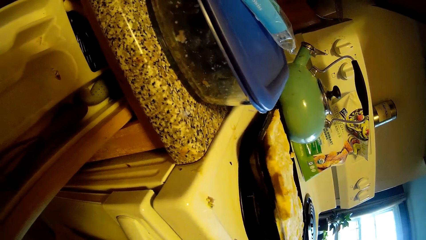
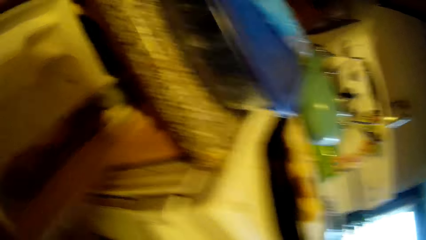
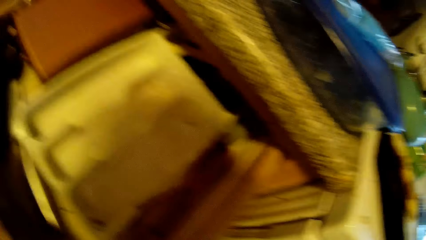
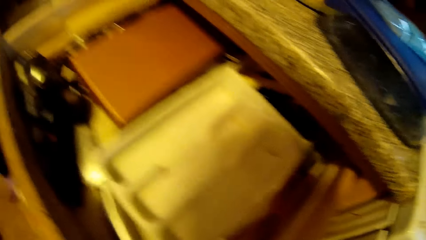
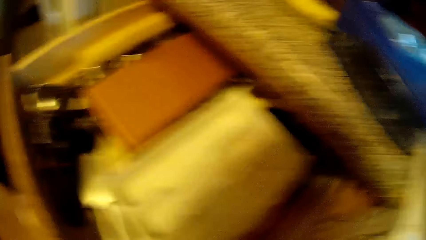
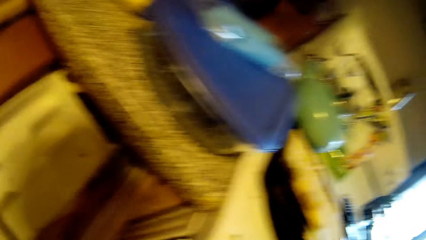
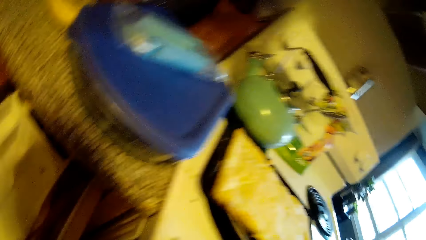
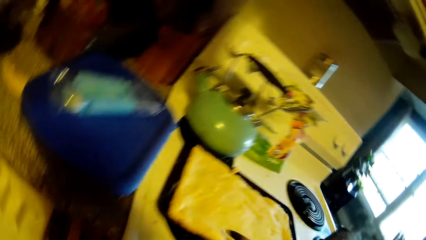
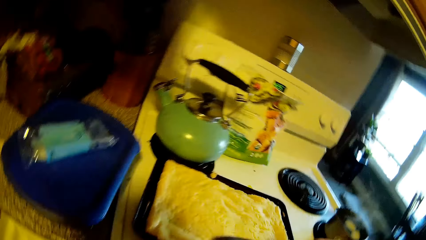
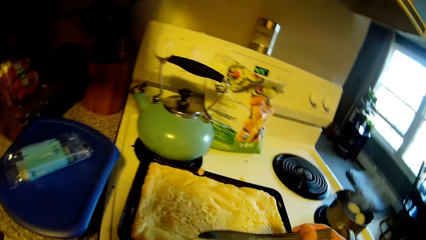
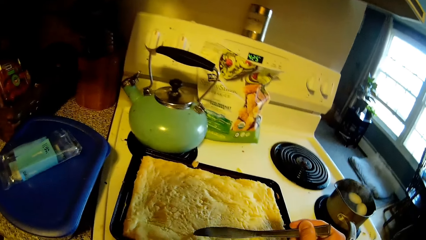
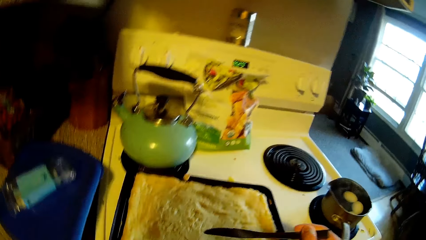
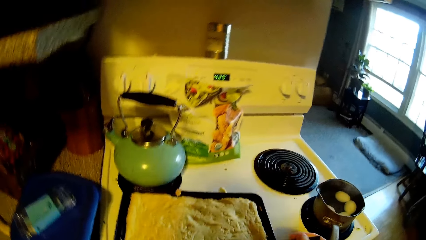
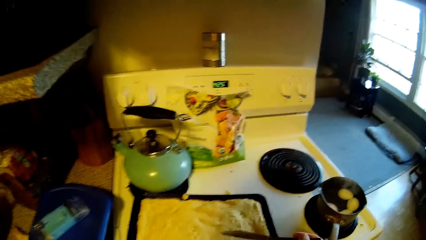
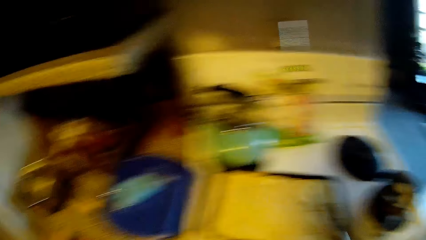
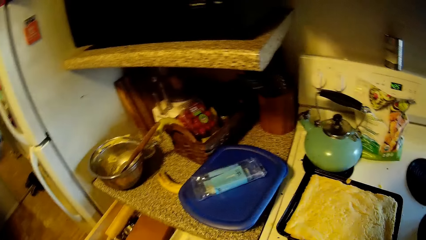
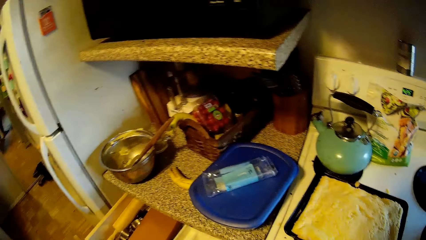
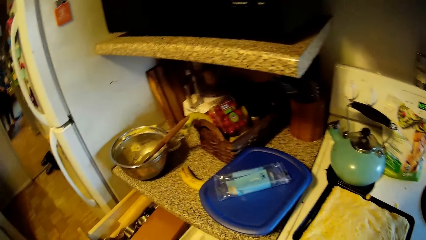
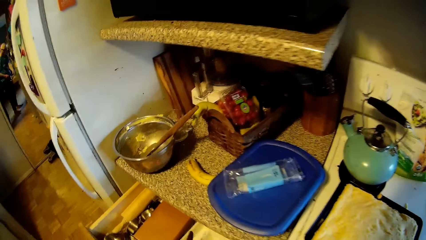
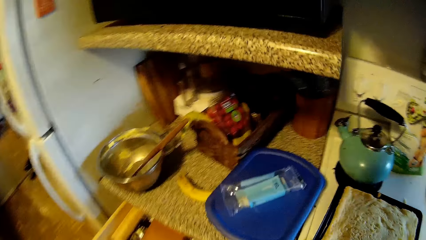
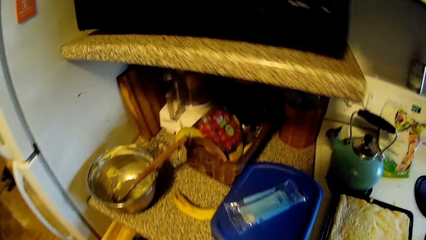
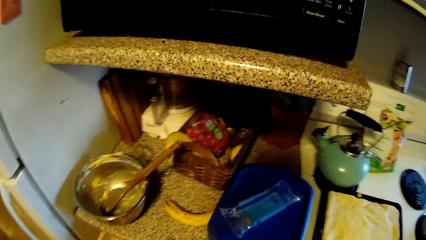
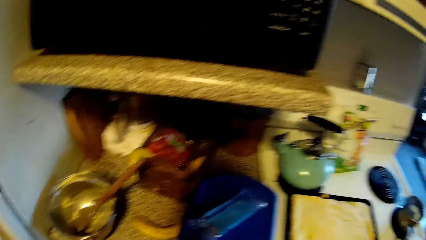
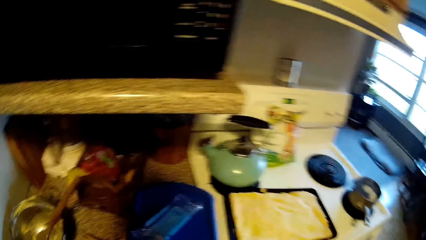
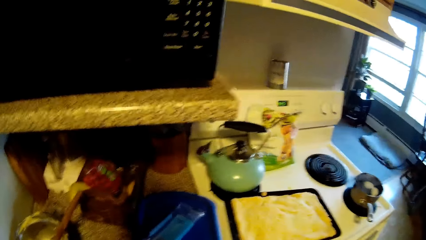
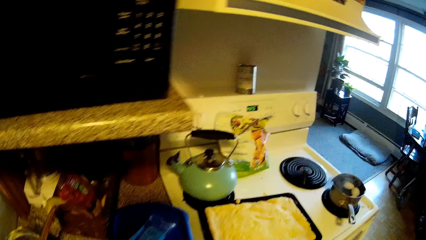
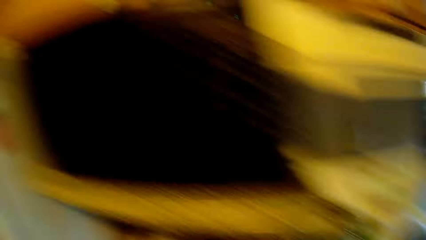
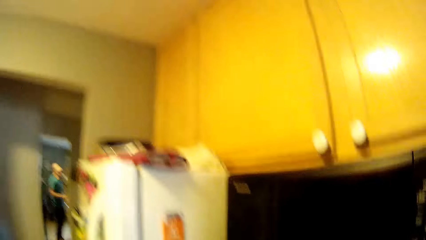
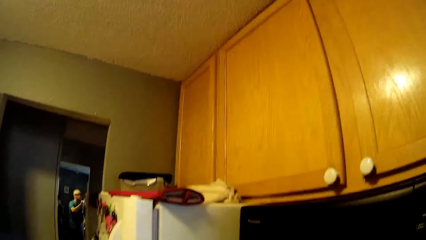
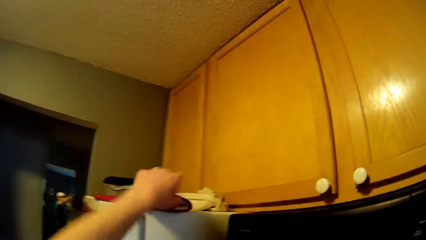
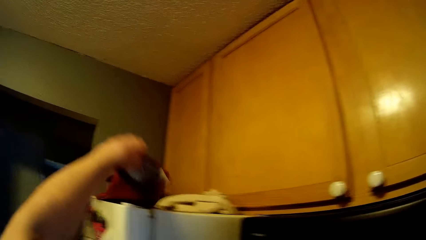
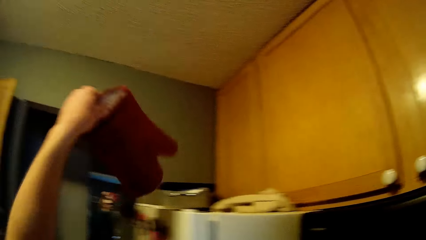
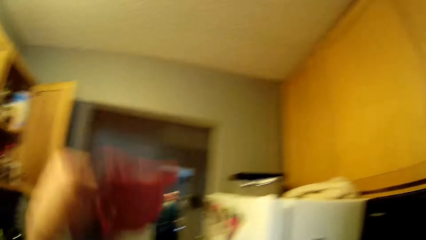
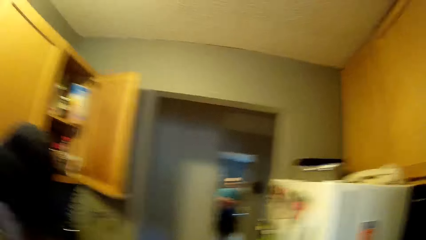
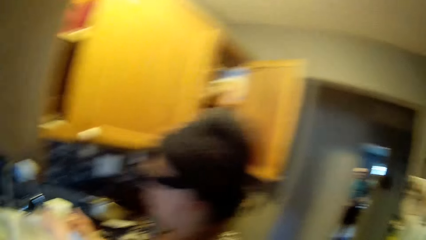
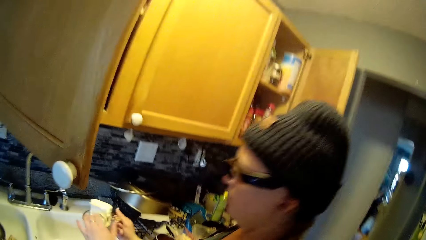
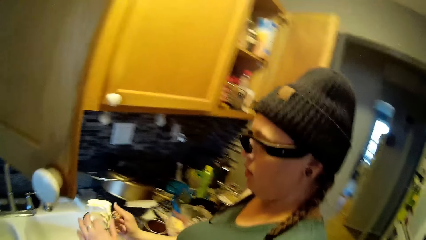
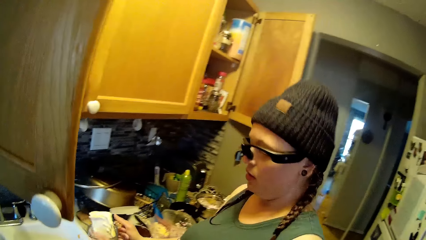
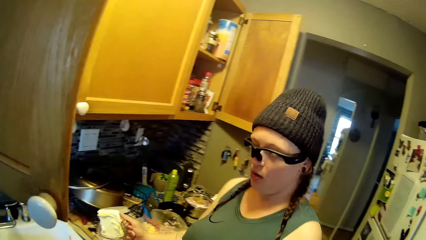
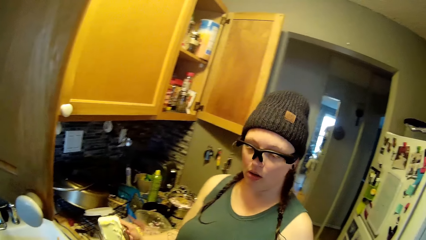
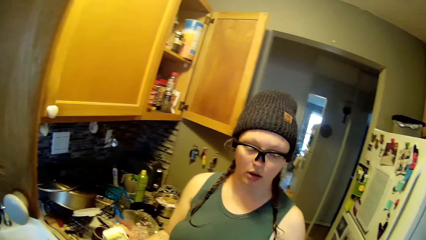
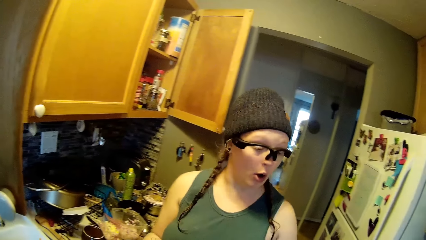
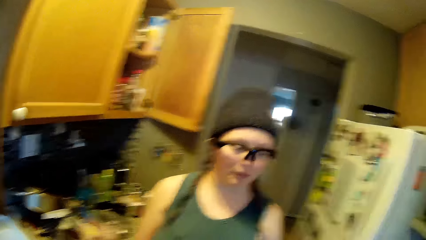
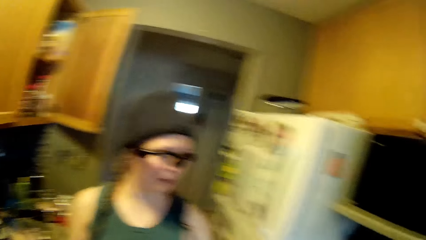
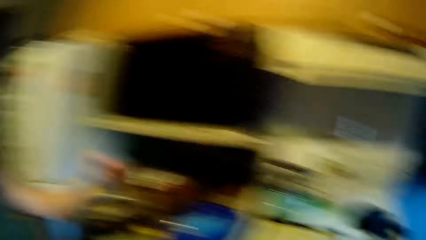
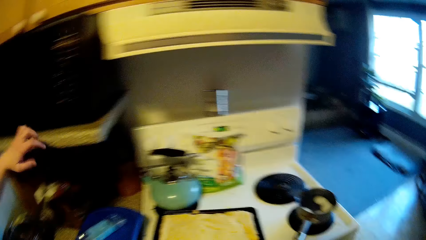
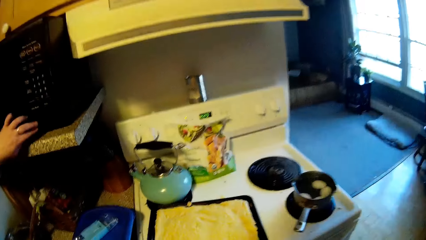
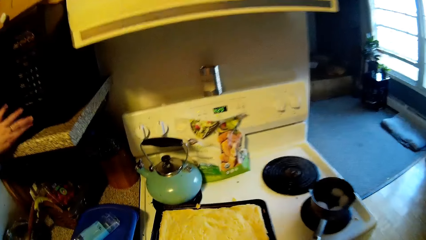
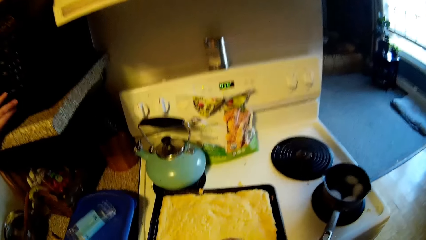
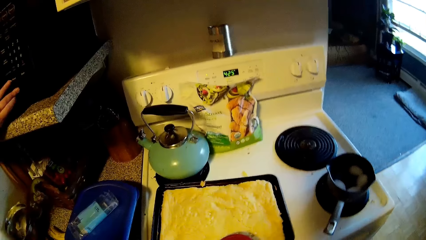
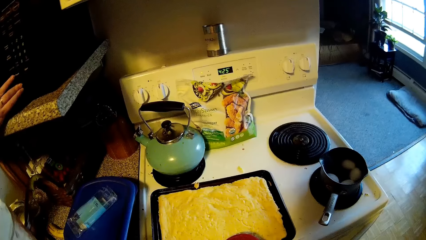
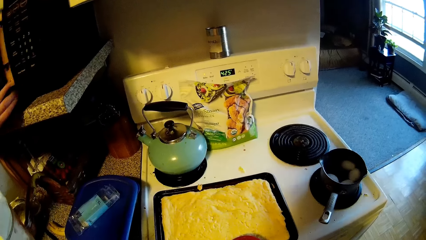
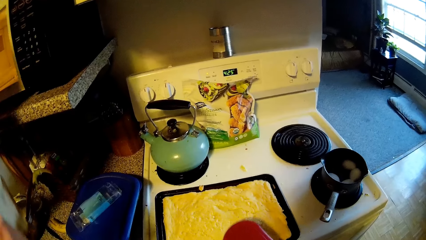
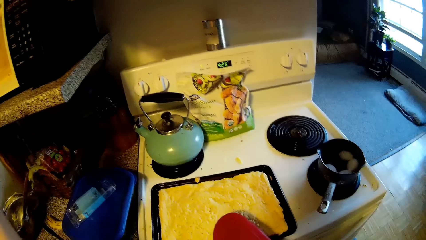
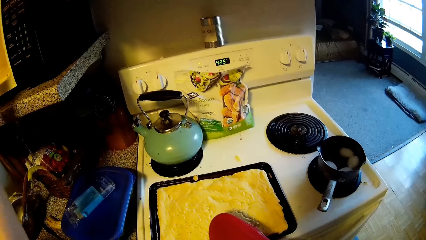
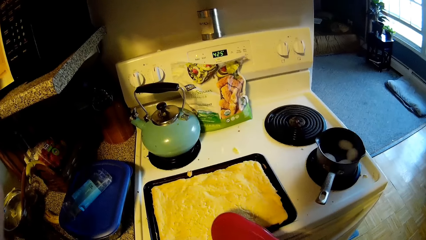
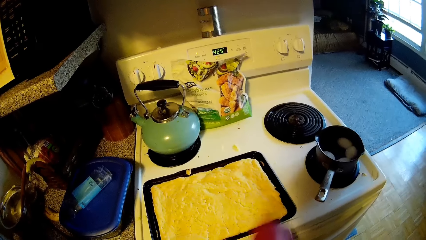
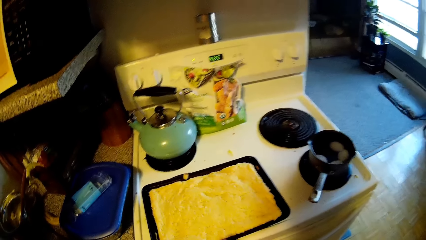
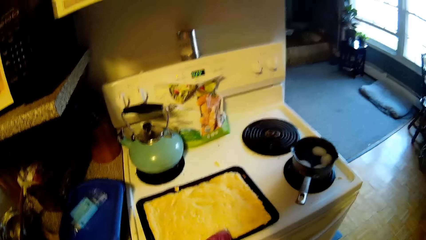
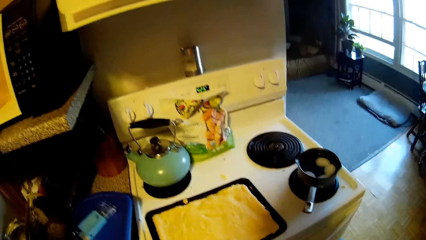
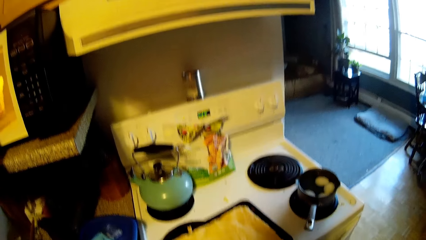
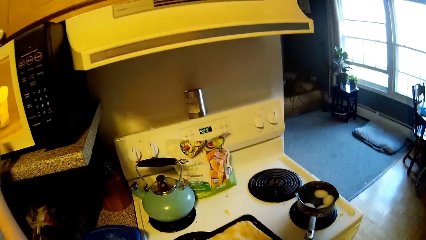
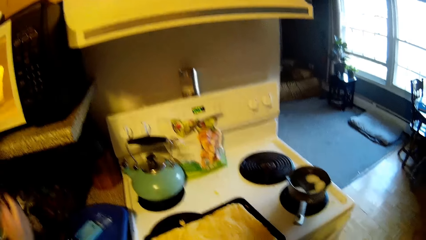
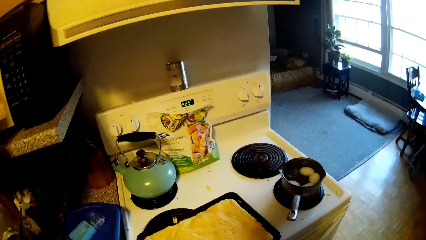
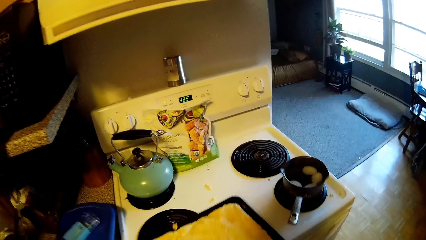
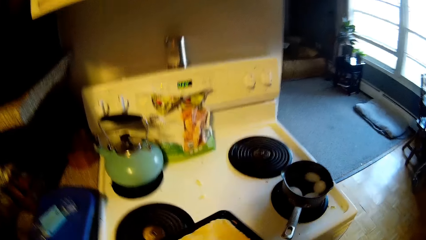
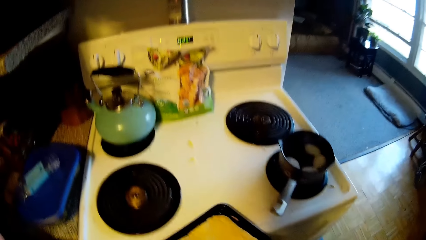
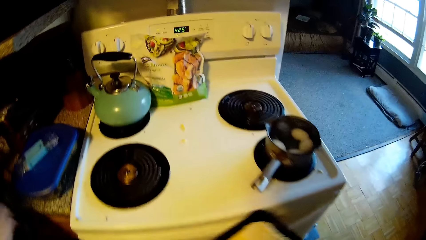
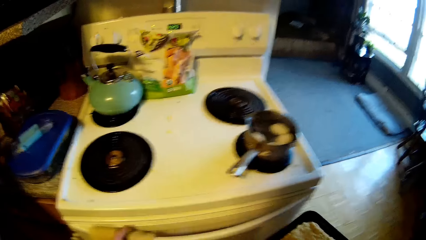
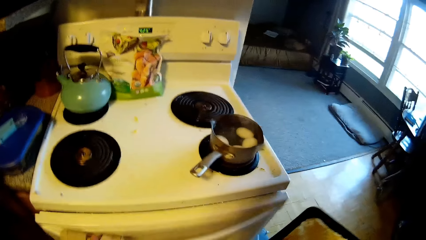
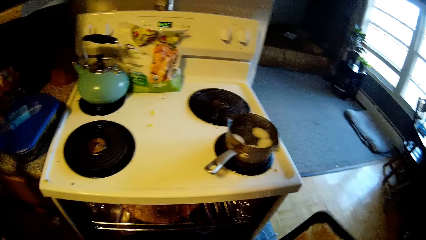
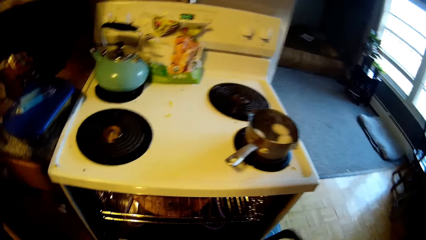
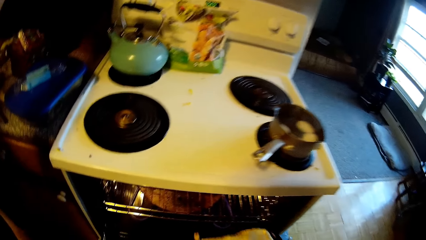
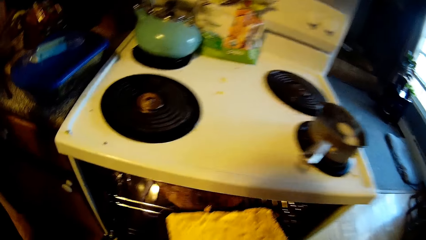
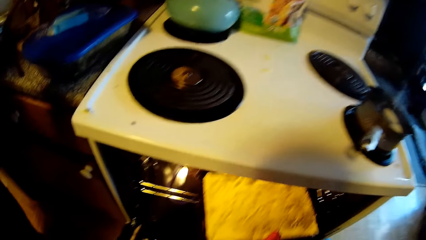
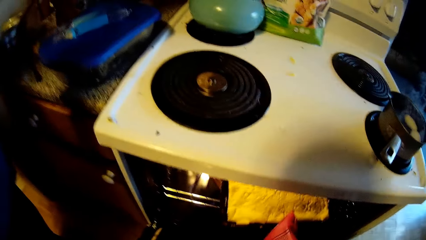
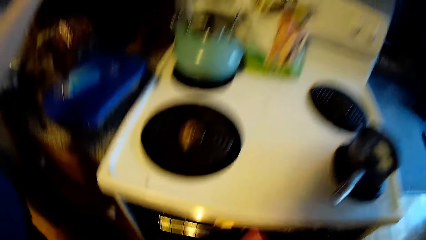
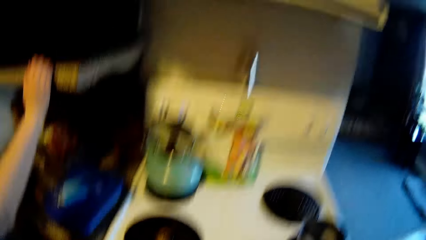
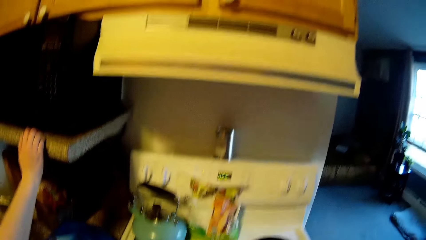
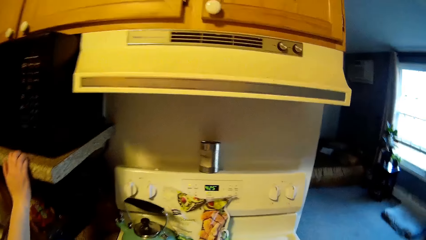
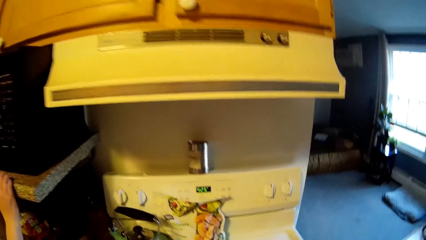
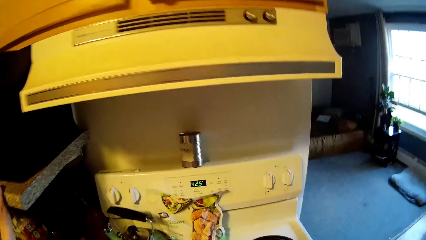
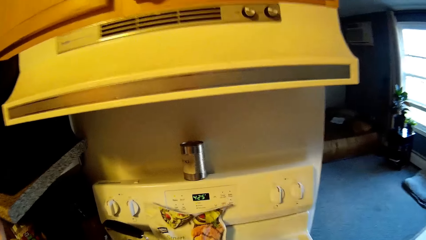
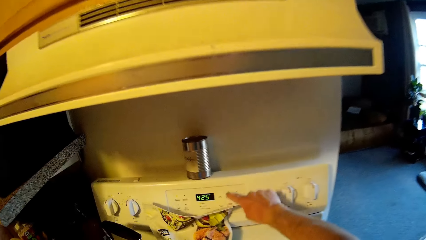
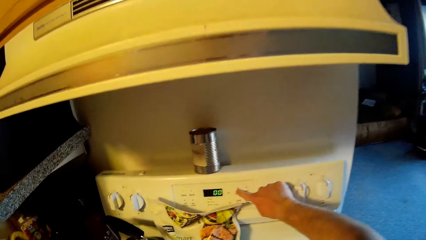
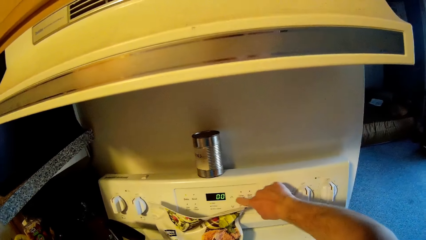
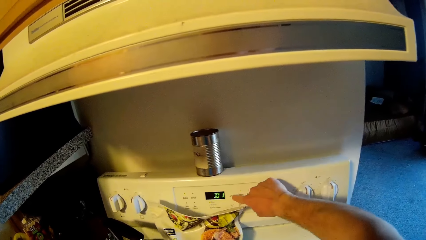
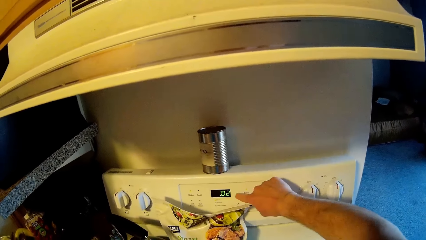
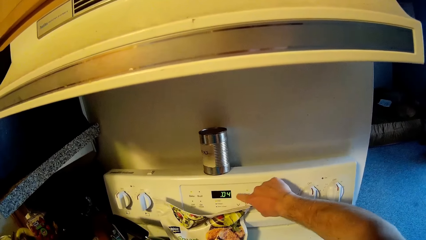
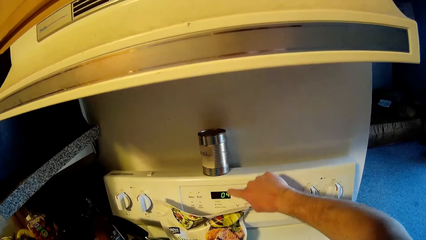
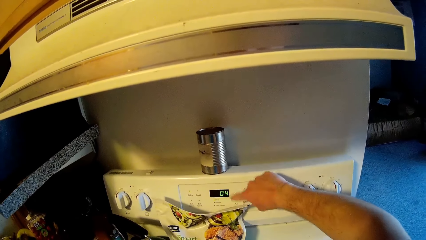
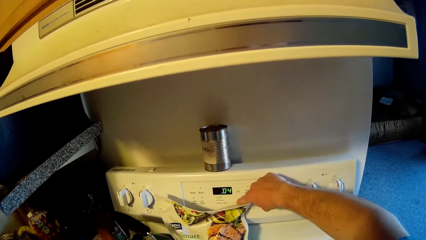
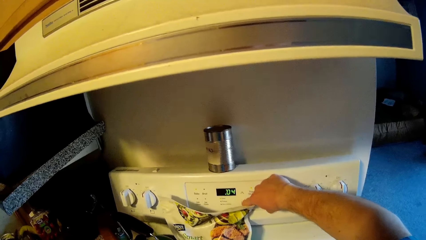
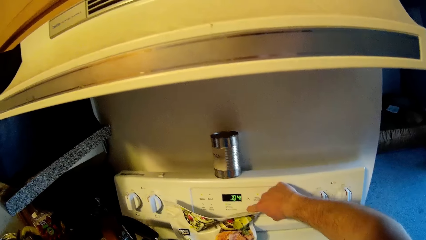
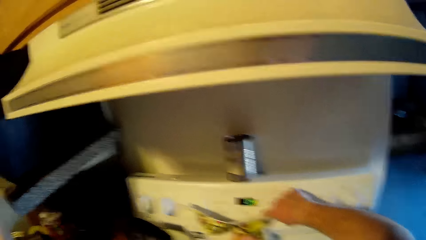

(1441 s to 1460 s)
The camera wearer drops the pizza on the knife in his right hand on the tray. He touches the pizza in the tray with the knife in his right hand. He drops the knife in the drawer. He picks the mitten from the fridge with his left hand. The woman holds a plate of butter in her right hand. The camera wearer interacts with the woman. The woman opens a microwave with her left hand. The camera wearer carries the tray from the cooker with the mitten in his right hand. The woman presses the microwave. The woman puts the plate of butter in the microwave with her right hand, and closes the microwave with her left hand. The camera wearer lifts the tray. He opens the oven with his left hand, and puts the tray into the oven with the mitten in his right hand. The woman holds a concrete slab with her right hand. The camera wearer sets the oven control with his right hand.
